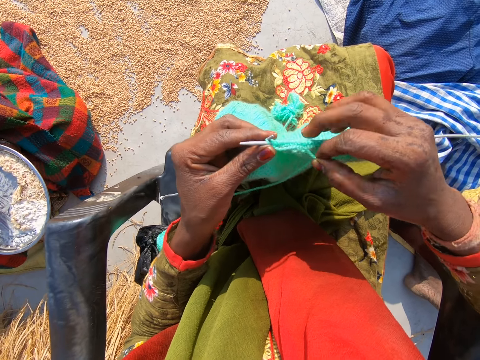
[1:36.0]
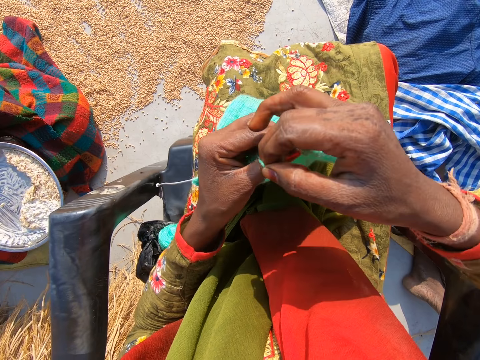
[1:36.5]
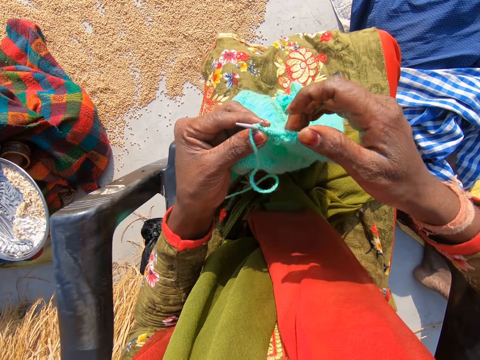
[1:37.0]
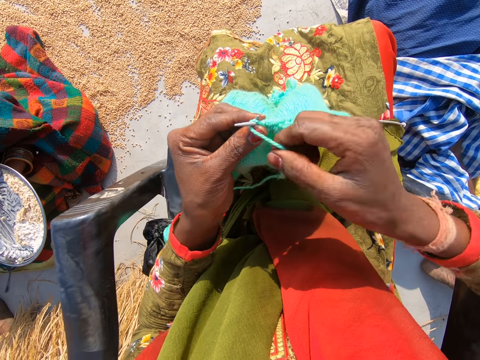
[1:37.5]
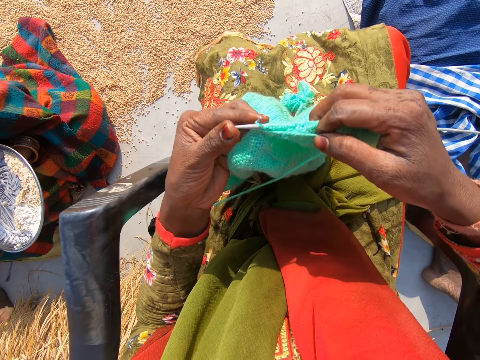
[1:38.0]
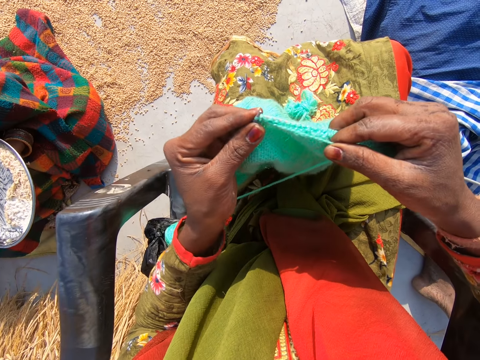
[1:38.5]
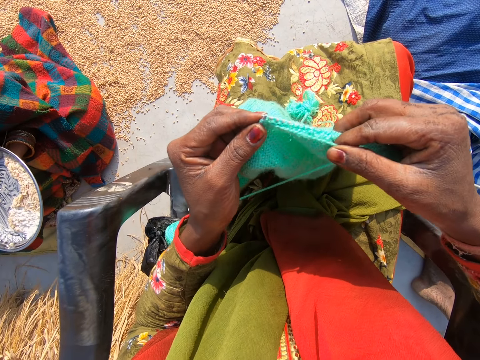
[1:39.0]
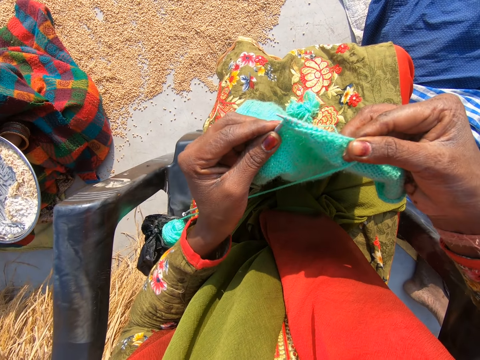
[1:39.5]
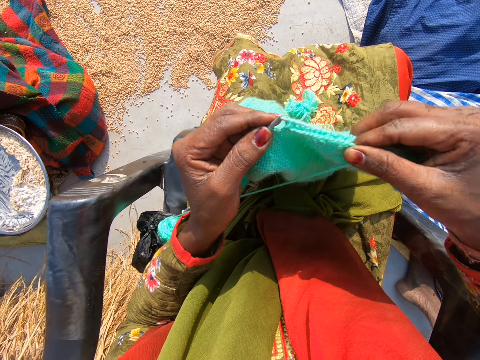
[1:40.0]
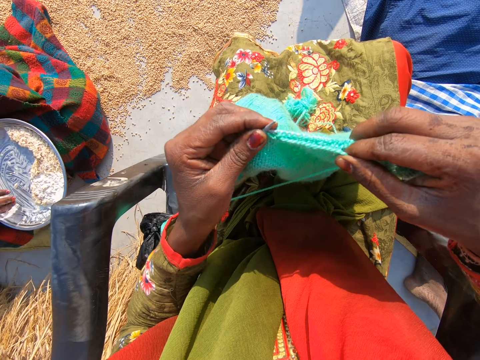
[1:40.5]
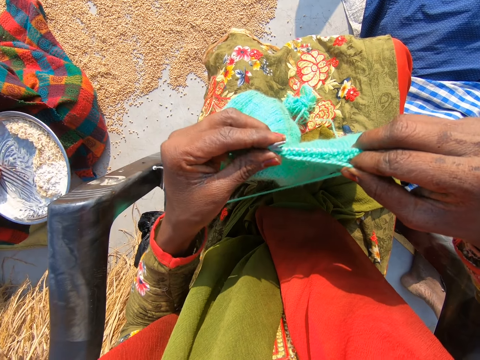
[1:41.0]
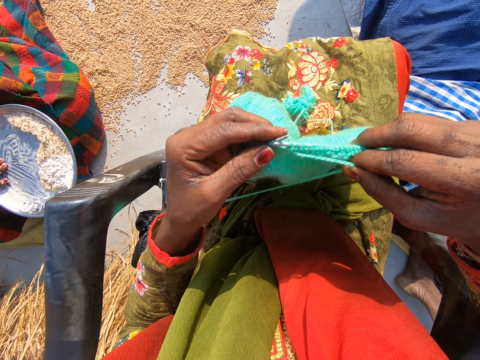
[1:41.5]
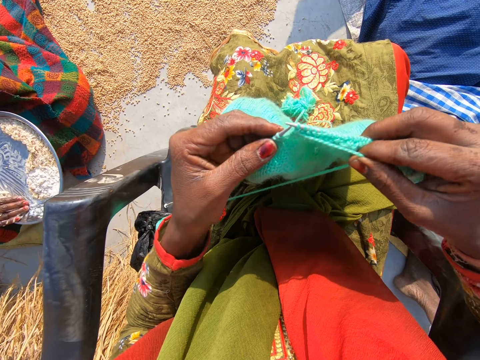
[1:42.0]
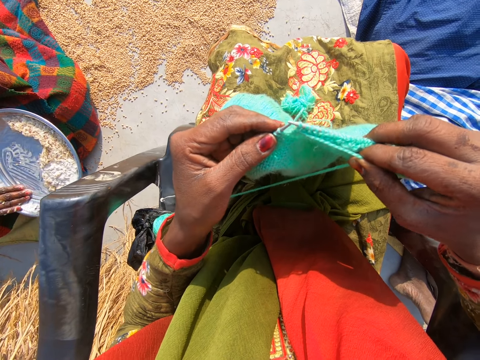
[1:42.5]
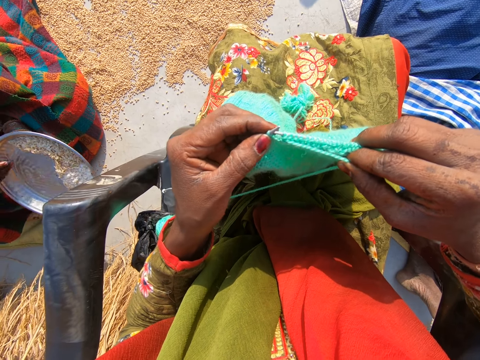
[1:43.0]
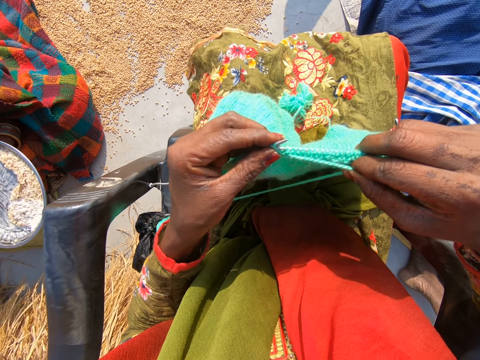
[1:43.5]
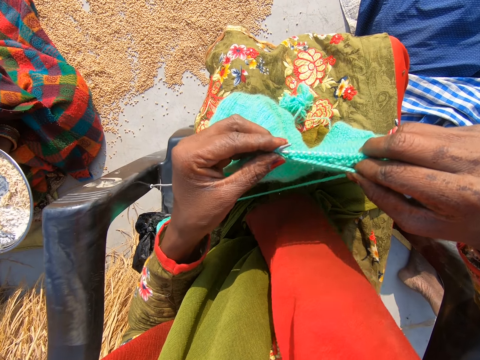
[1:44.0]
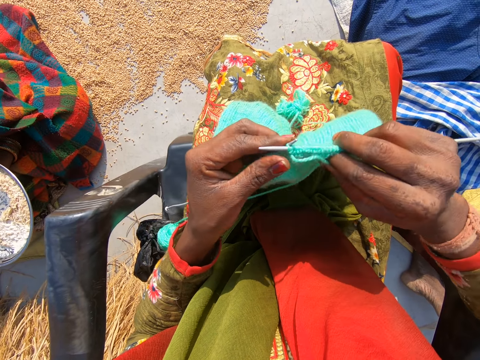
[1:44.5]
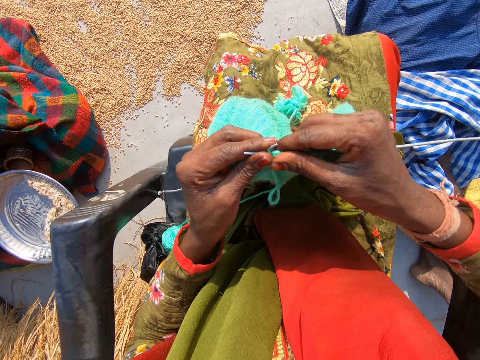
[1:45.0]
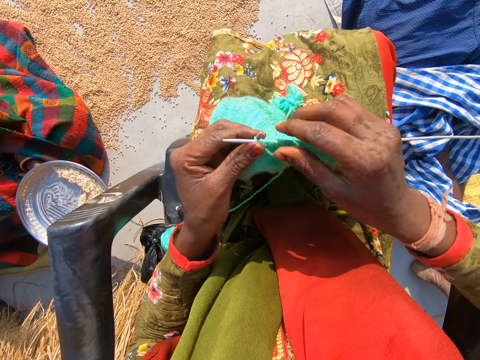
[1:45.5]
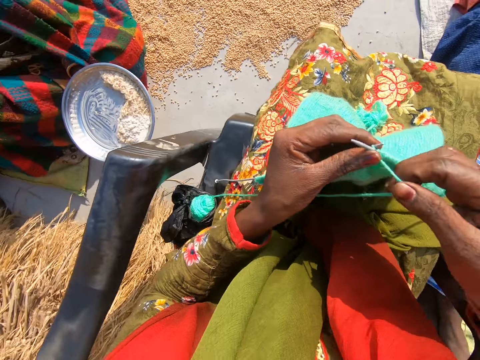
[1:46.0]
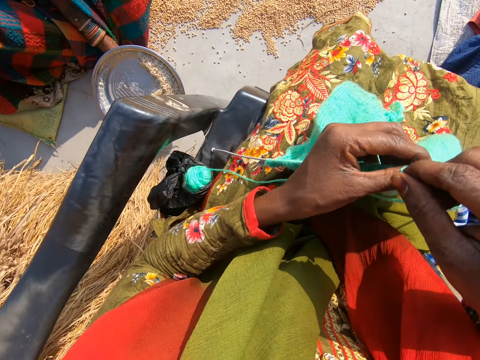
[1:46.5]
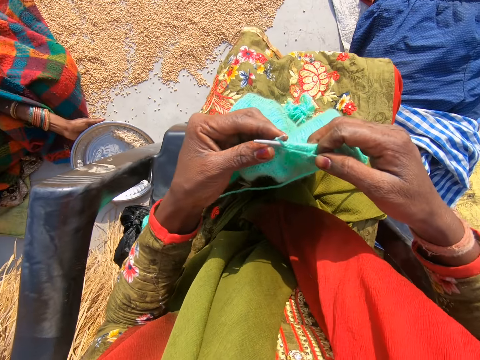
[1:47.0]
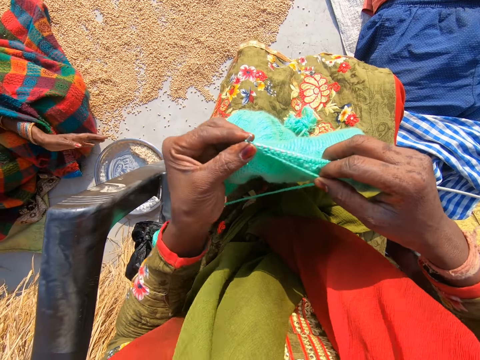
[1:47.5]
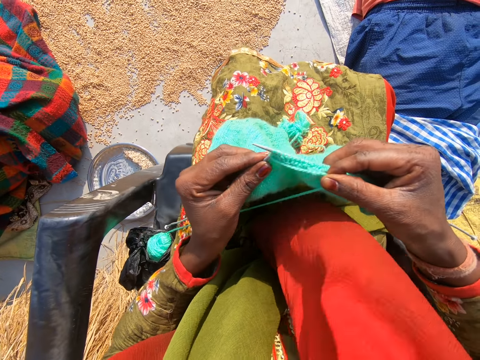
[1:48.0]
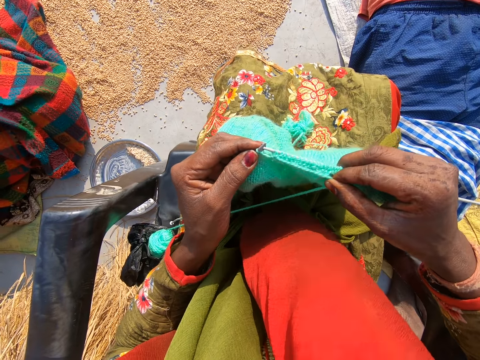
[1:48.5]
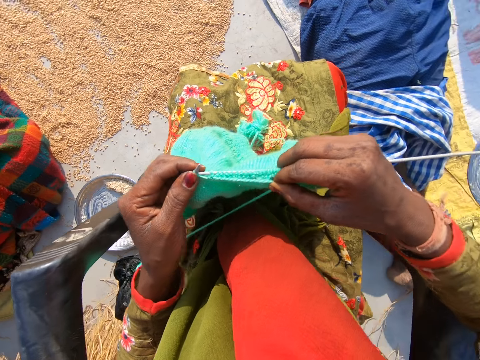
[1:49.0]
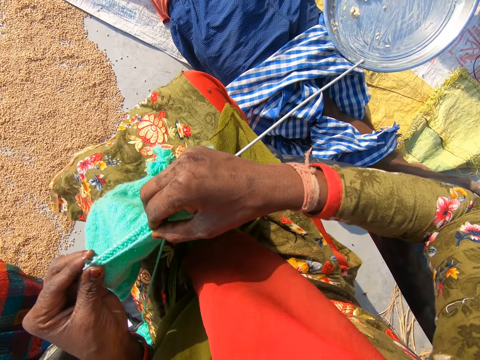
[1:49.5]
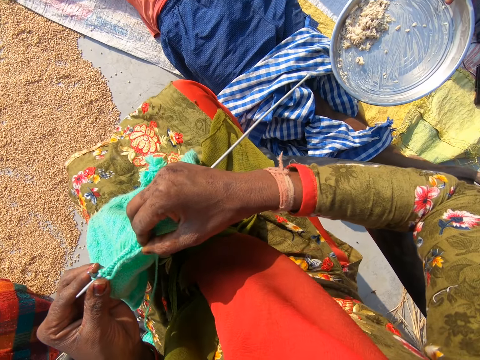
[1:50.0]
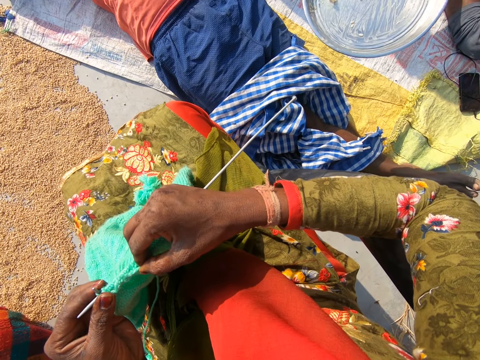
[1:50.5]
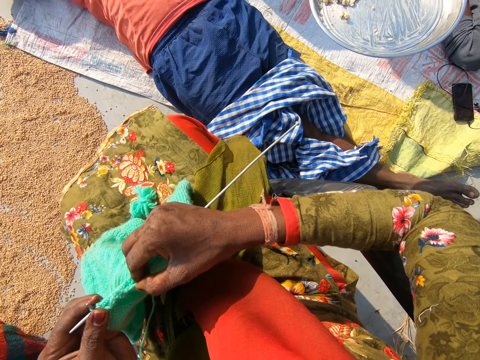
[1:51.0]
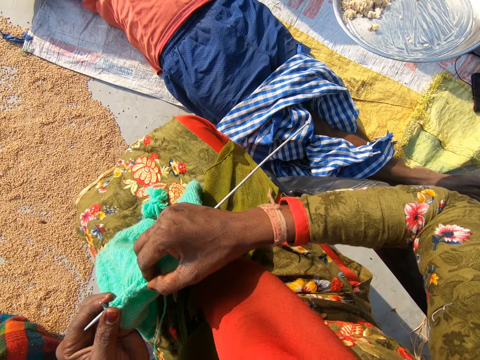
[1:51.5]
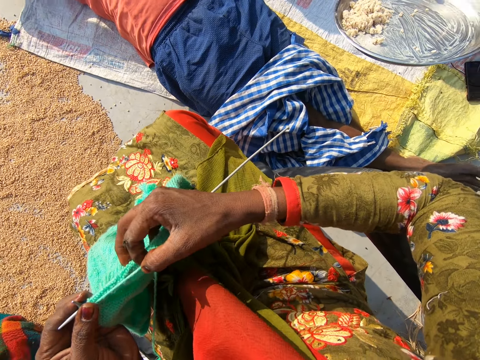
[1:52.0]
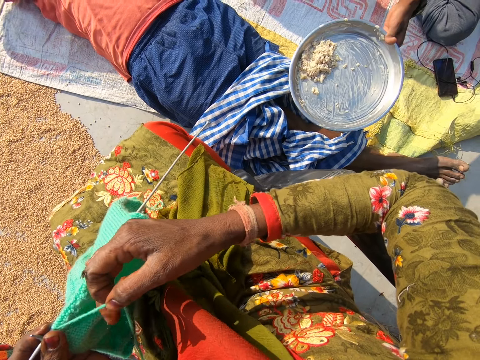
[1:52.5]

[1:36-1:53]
The camera wearer rolls the yarn on the crochet needle. She knits the sweater. She pulls the sweater. The woman interacts with the man. The woman drops the plate on the floor. The camera wearer knits the sweater. The man interacts with the woman. The man stretches another plate towards the woman. The camera wearer looks at the plate. She interacts with the man and the woman. She pulls the yarn with her right hand.

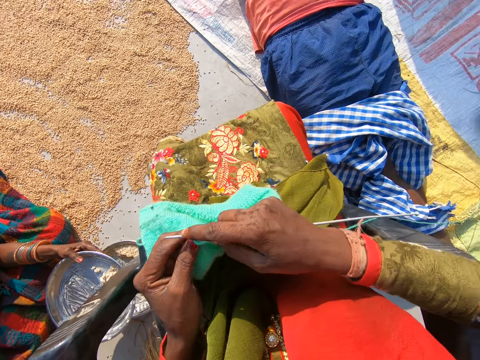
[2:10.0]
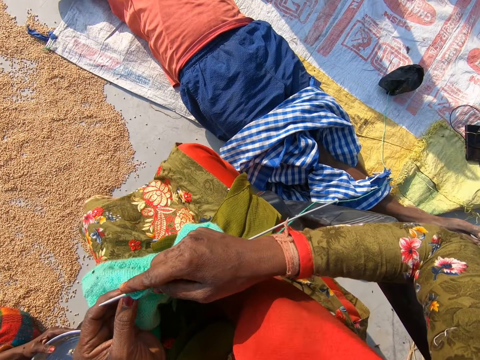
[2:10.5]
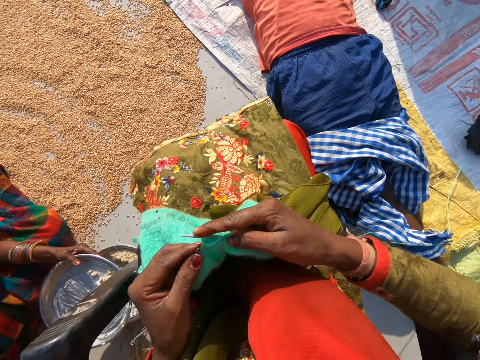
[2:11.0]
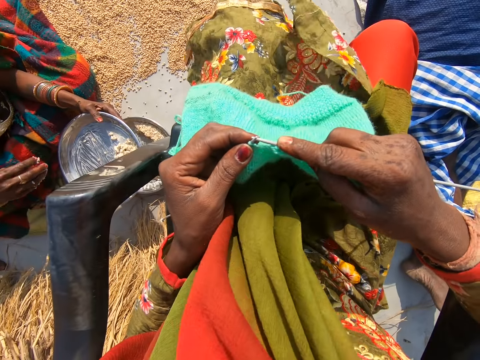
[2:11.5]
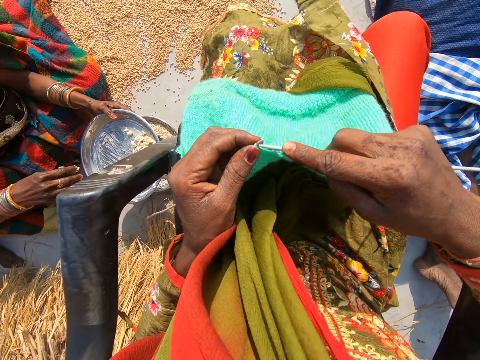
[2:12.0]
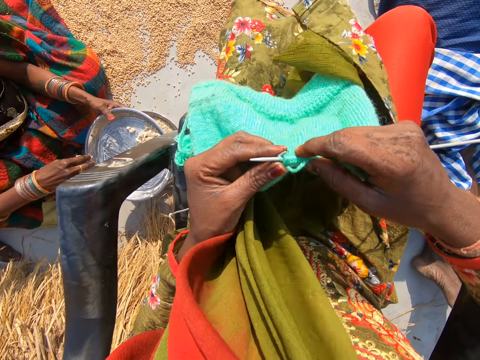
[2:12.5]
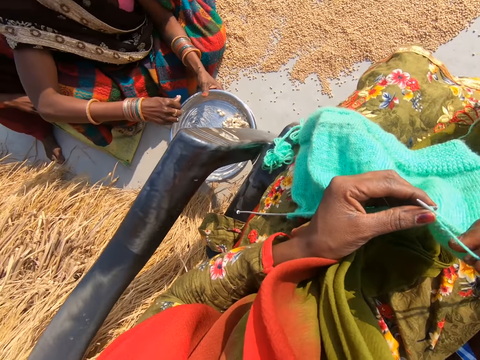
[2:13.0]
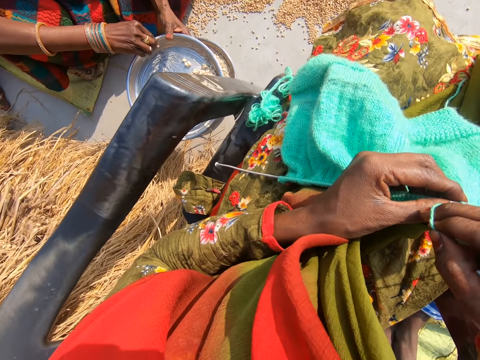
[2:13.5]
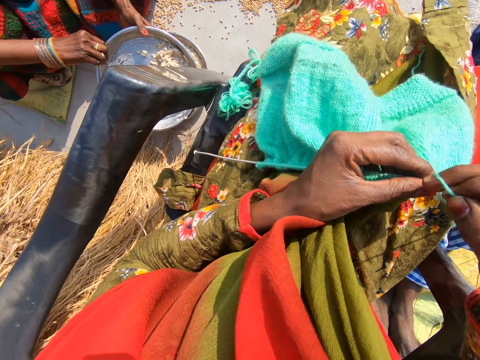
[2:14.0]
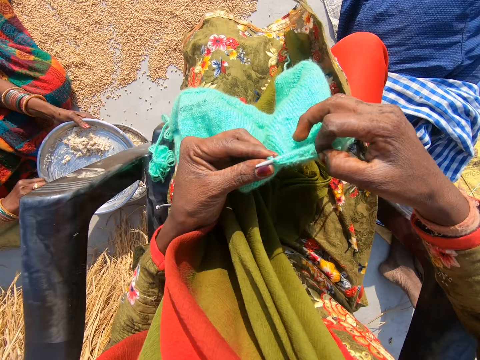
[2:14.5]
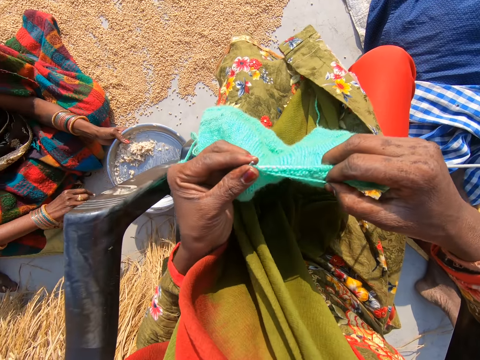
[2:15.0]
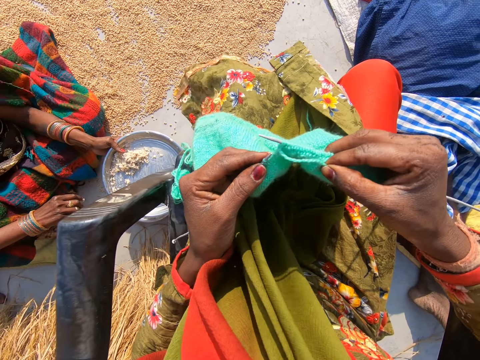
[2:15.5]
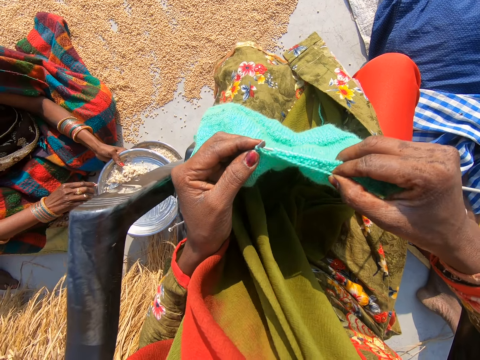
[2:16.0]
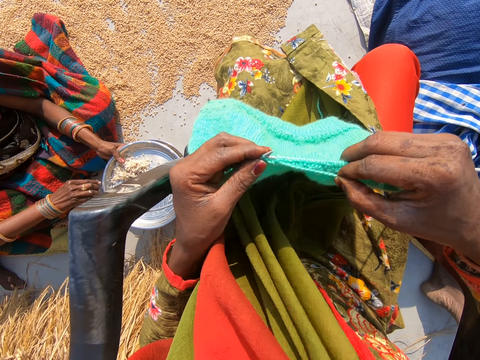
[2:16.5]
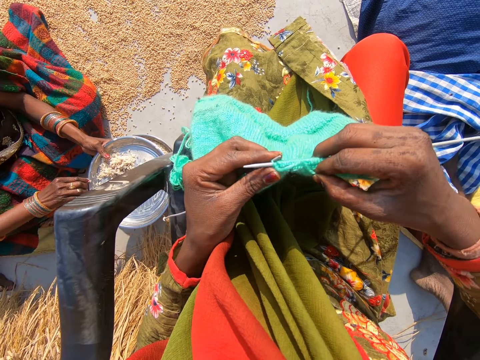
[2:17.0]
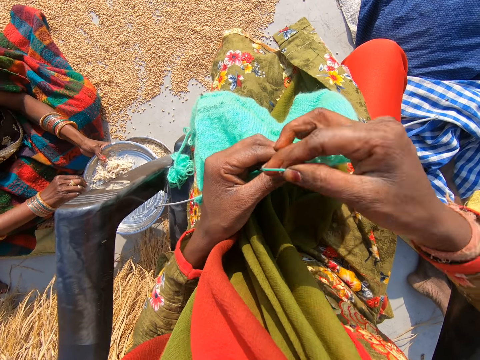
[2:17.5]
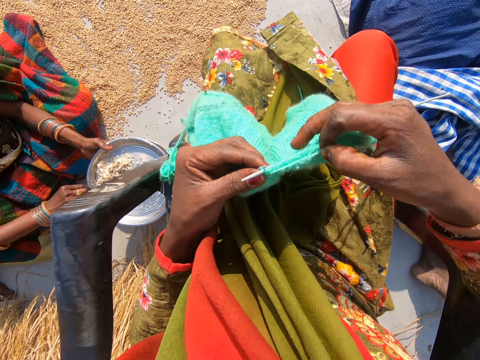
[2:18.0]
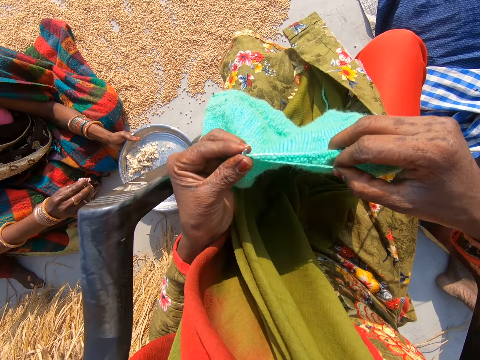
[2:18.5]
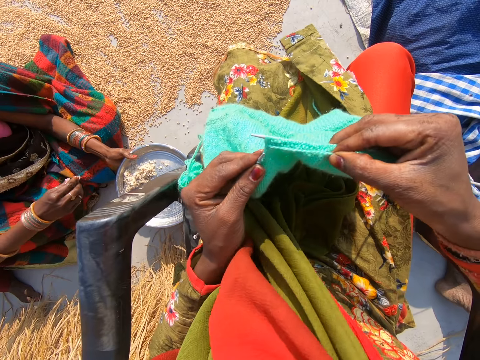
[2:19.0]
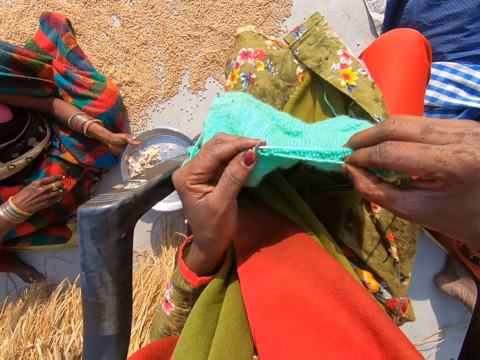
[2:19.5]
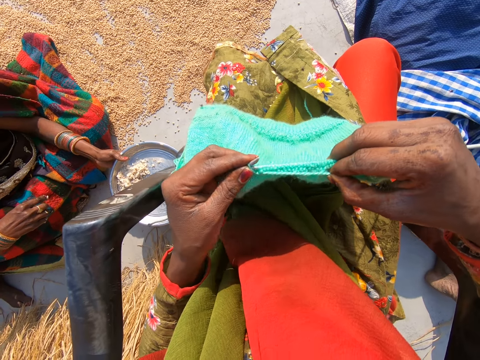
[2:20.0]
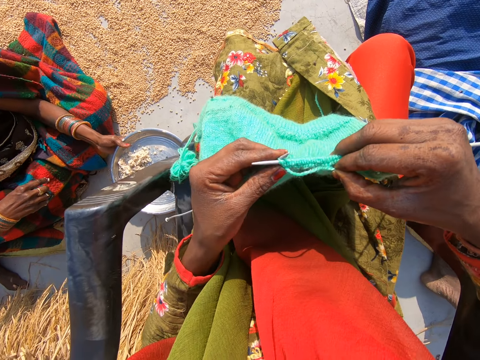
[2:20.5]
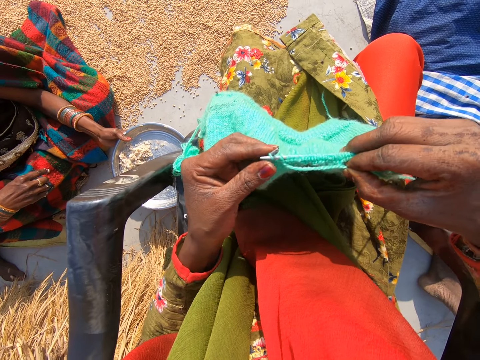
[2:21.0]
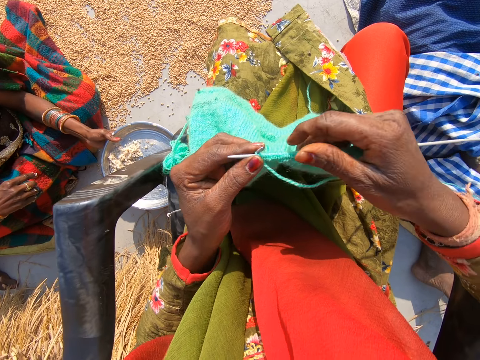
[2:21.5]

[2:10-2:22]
A woman turns the plate. The camera wearer knits the sweater. They roll the yarn on the crochet needle. They knit the sweater. The man interacts with the woman.
